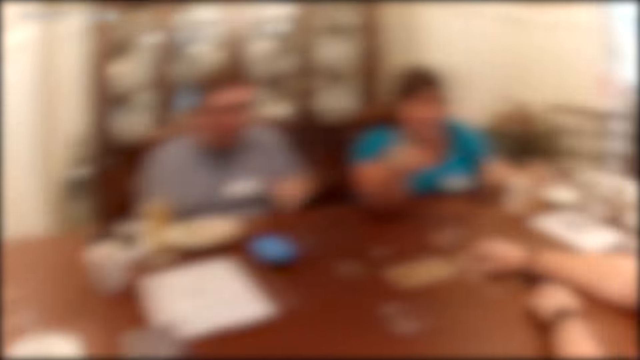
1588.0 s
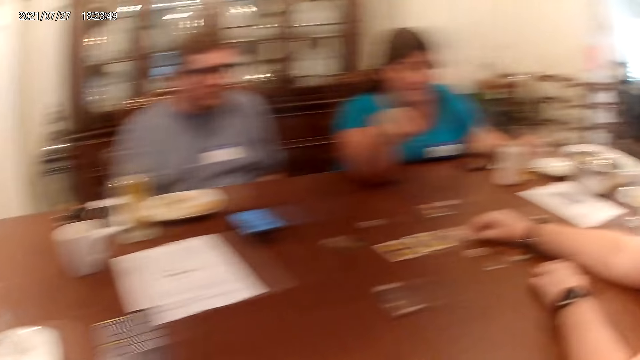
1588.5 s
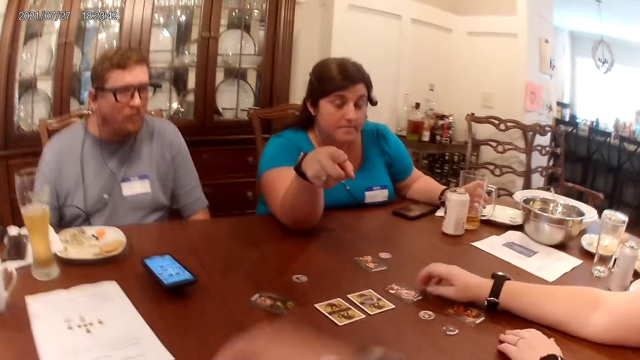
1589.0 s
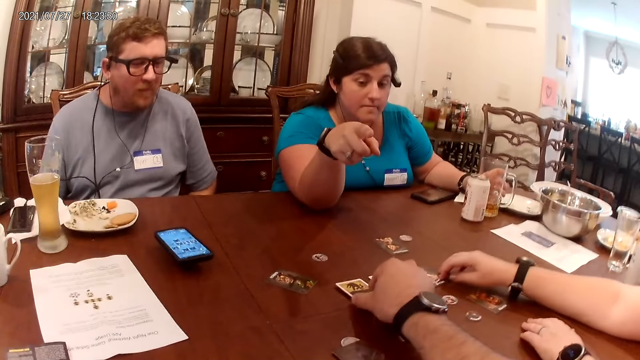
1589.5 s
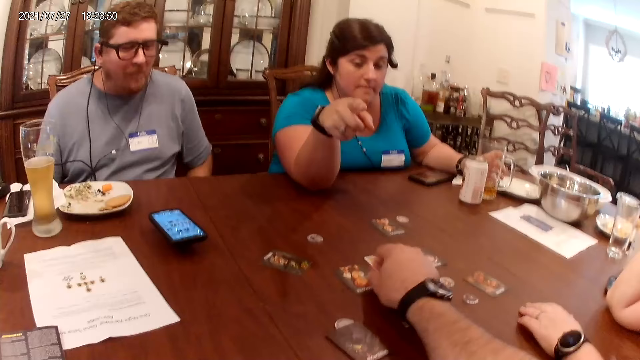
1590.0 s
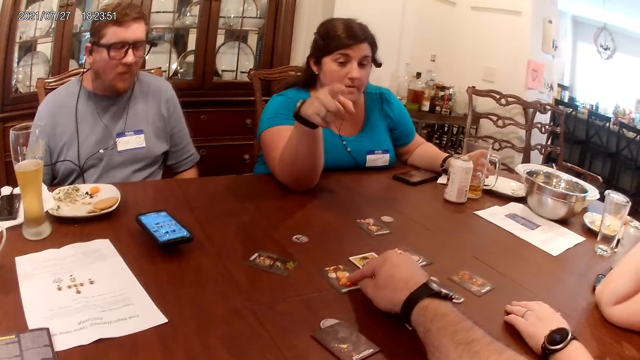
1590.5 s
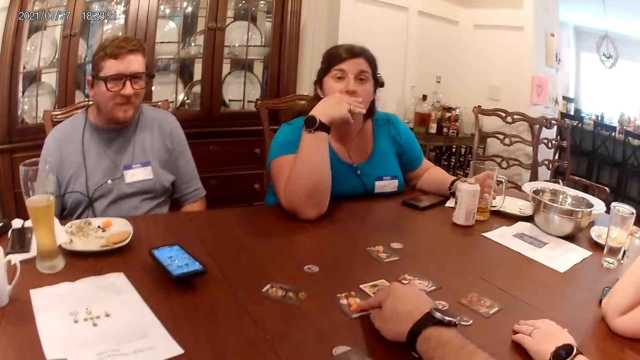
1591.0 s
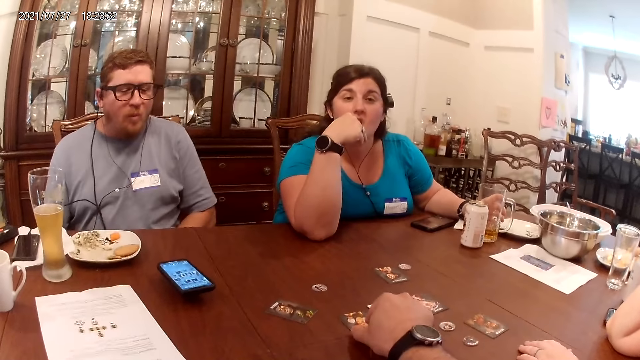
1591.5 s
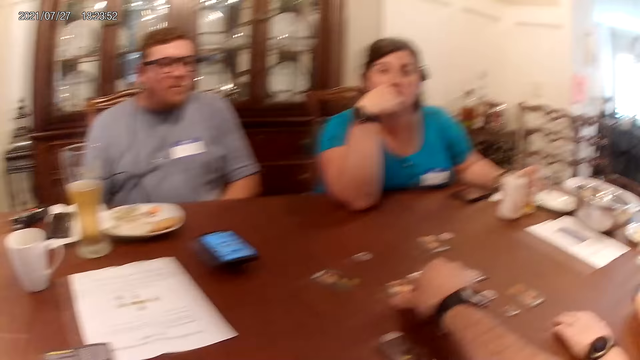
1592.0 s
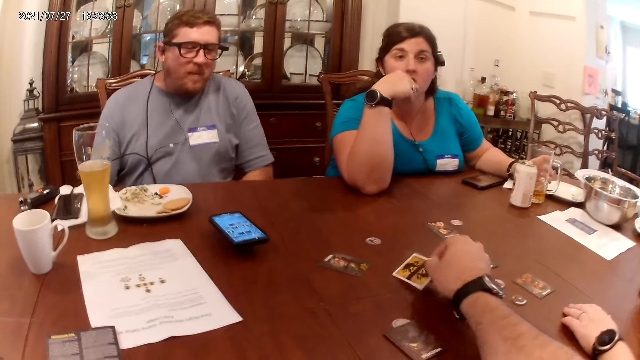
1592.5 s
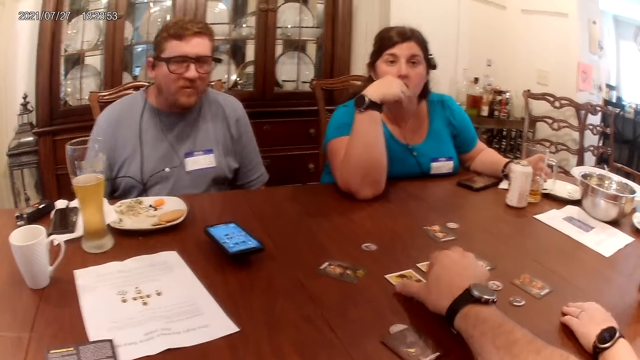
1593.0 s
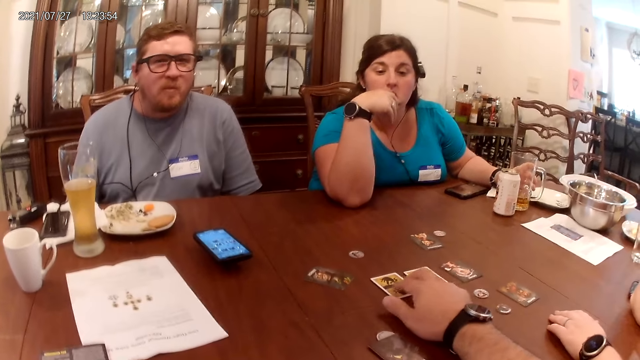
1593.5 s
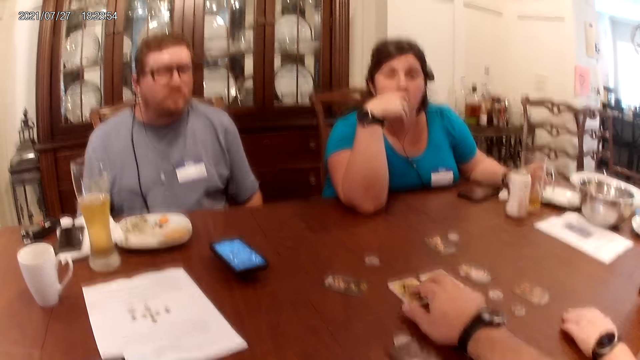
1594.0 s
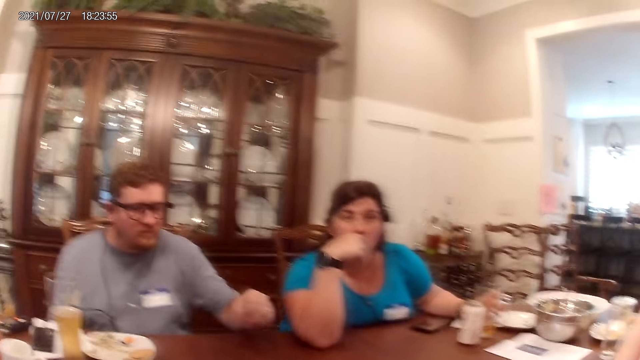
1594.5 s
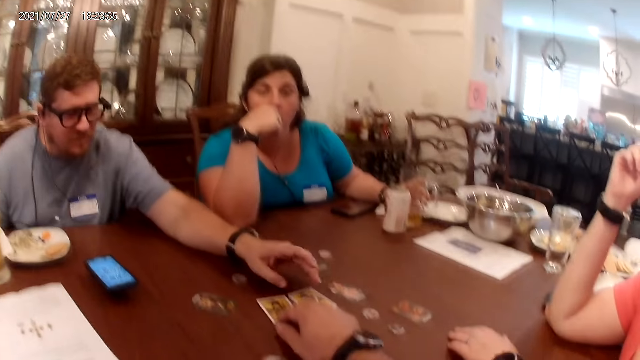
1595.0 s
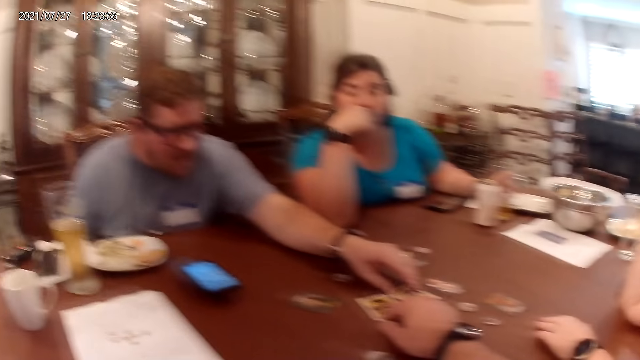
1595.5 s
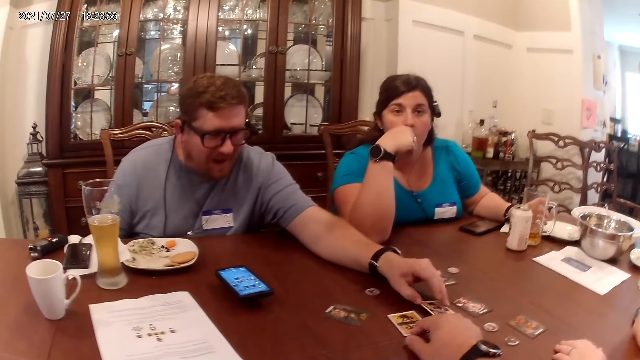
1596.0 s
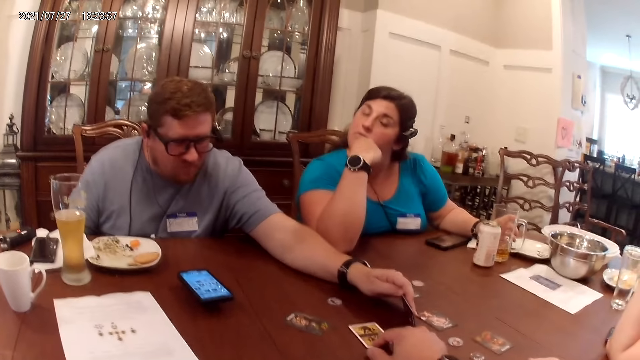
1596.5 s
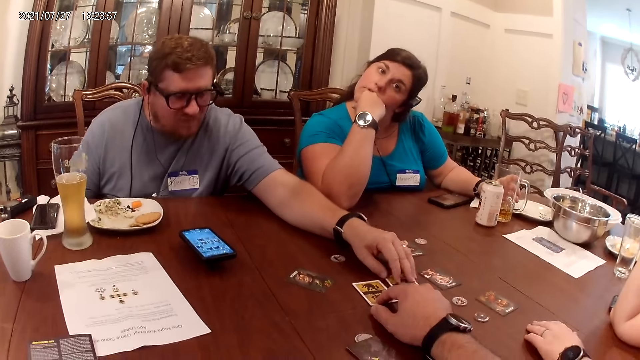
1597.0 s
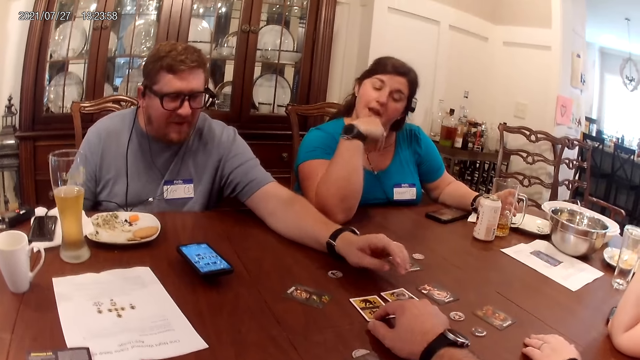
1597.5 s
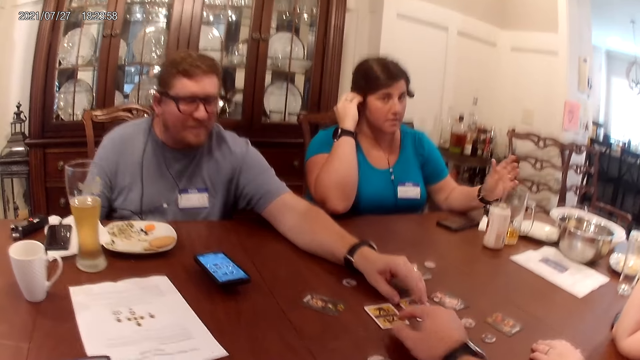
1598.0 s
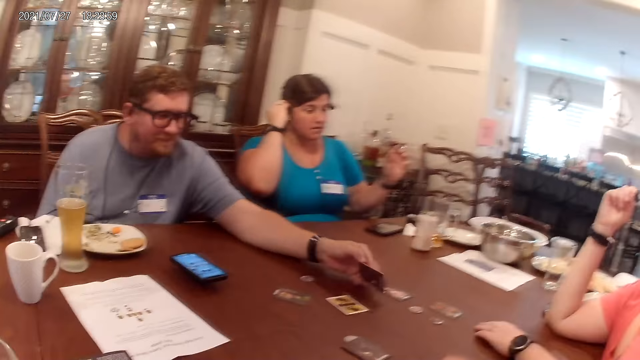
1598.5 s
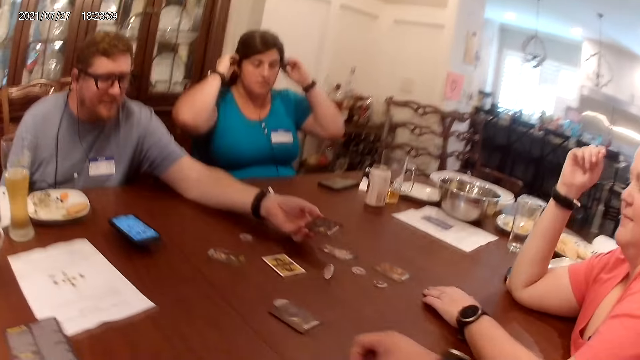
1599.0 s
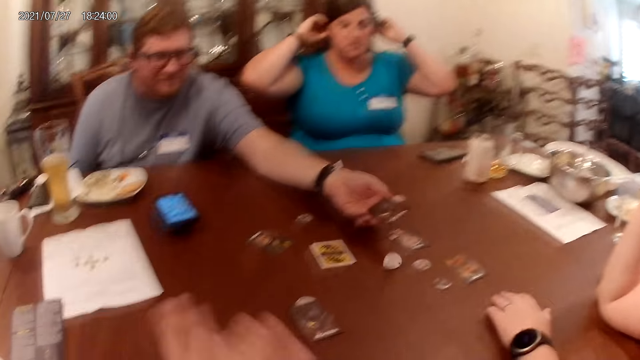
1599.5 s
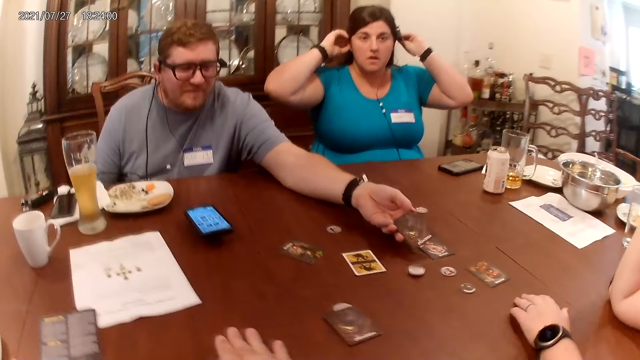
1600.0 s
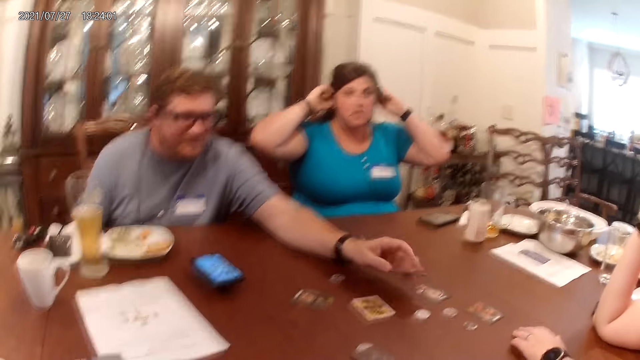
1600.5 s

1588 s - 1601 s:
The camera wearer places the card on the table. A woman points at the camera wearer. The camera wearer flips a card on the table with his right hand. He talks to a man, the woman and another woman. He overturns the card on the table. He talks to the man, the woman and the other woman. The man flips a card on the table with his left hand. The camera wearer talks to the man, the woman and the other woman. The man overturns the card on the table. The camera wearer talks to the man, the woman and the other woman. The woman fixes her hair with her hands.

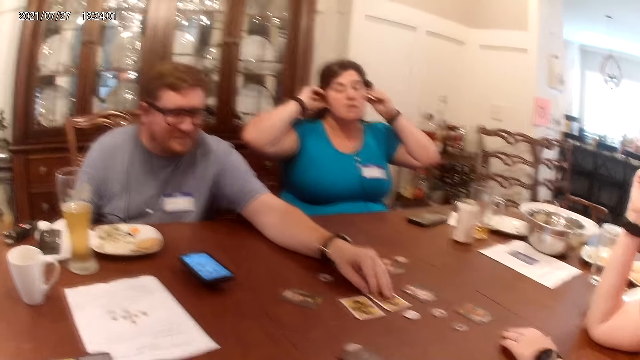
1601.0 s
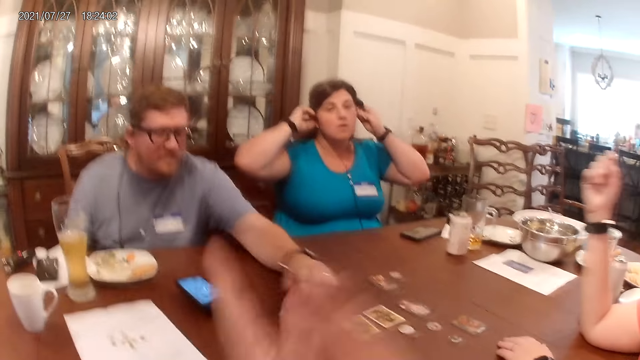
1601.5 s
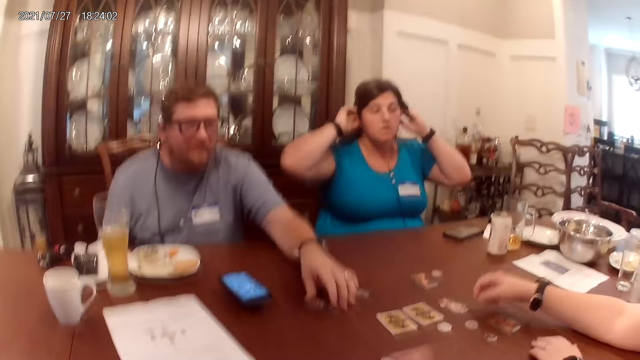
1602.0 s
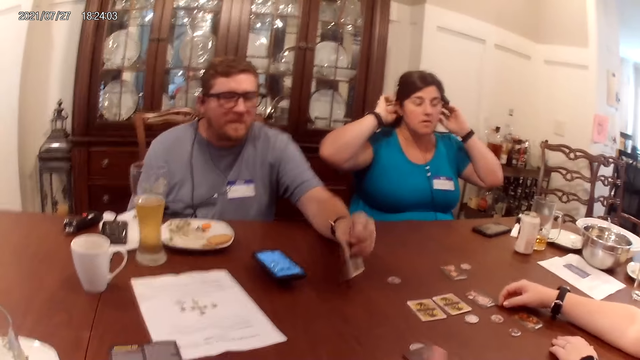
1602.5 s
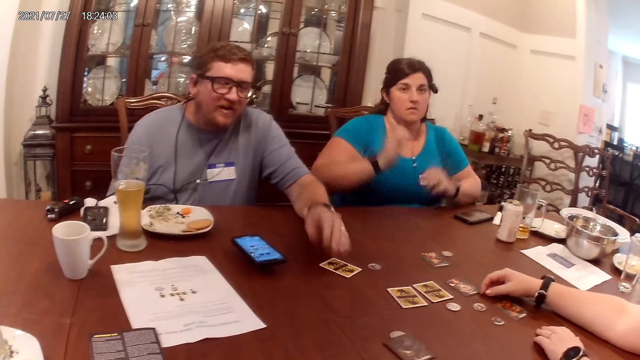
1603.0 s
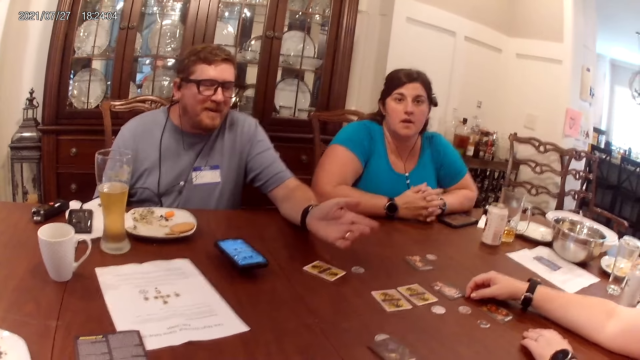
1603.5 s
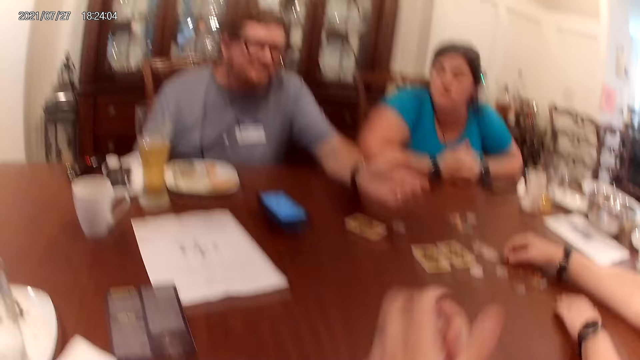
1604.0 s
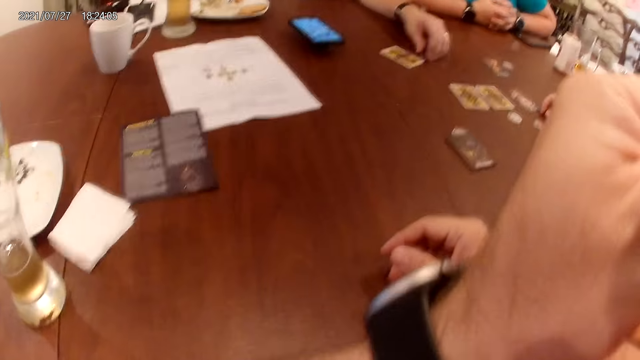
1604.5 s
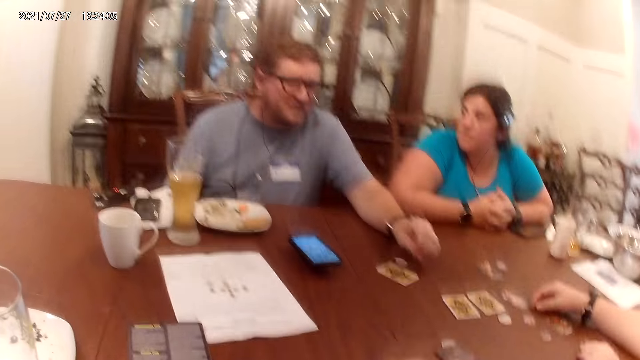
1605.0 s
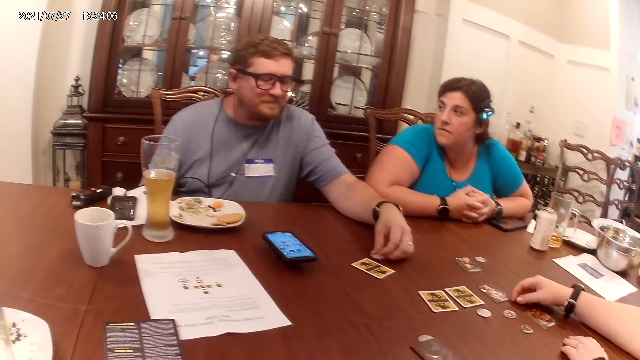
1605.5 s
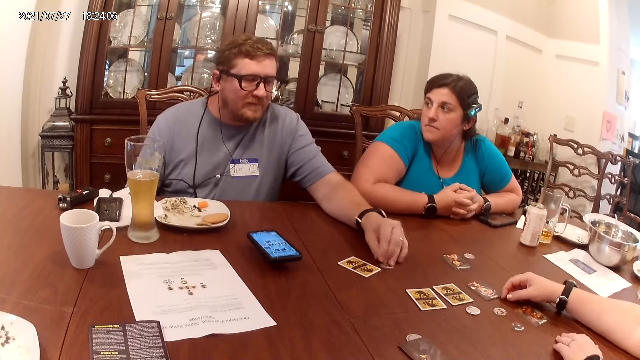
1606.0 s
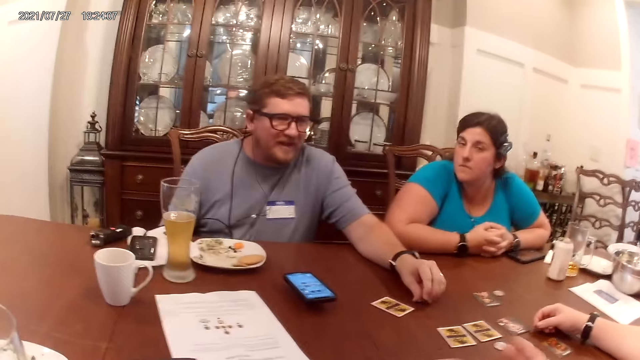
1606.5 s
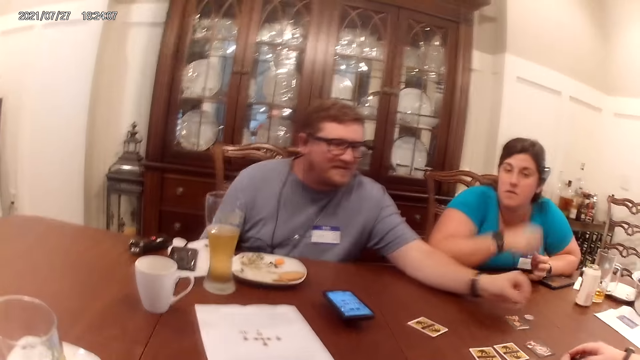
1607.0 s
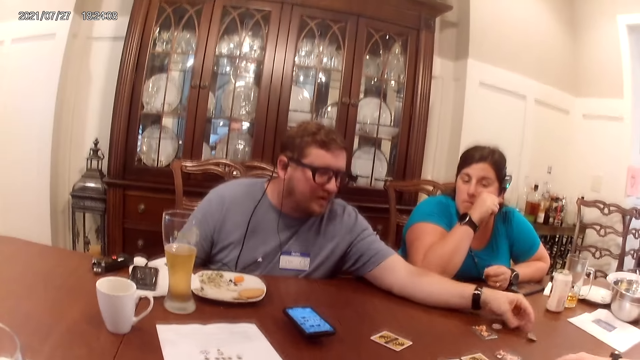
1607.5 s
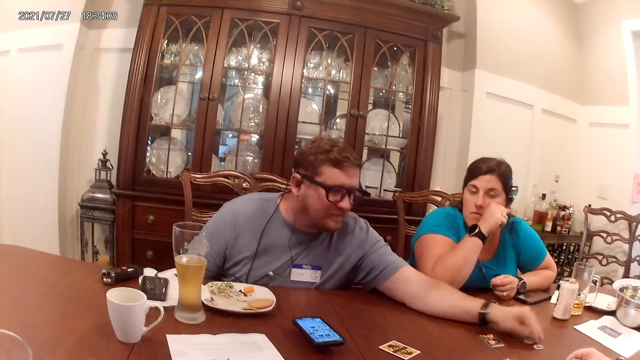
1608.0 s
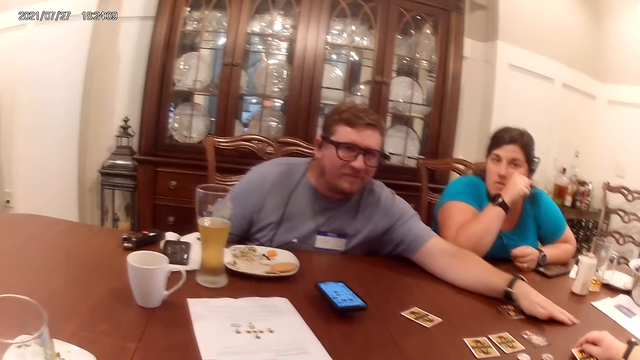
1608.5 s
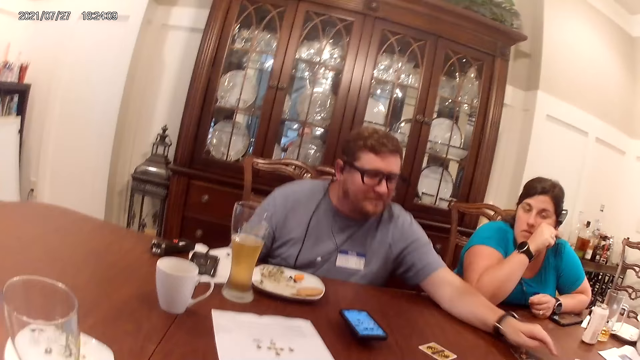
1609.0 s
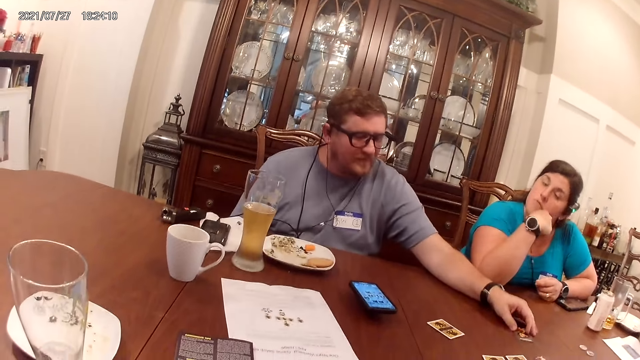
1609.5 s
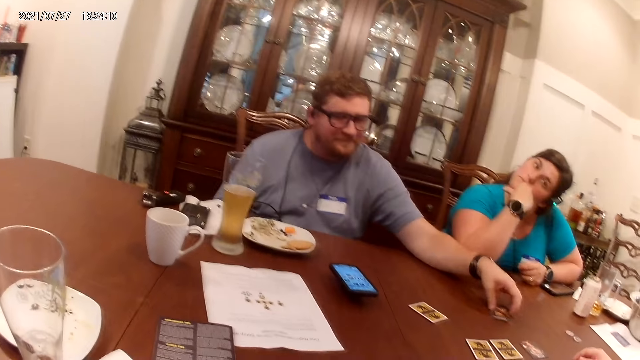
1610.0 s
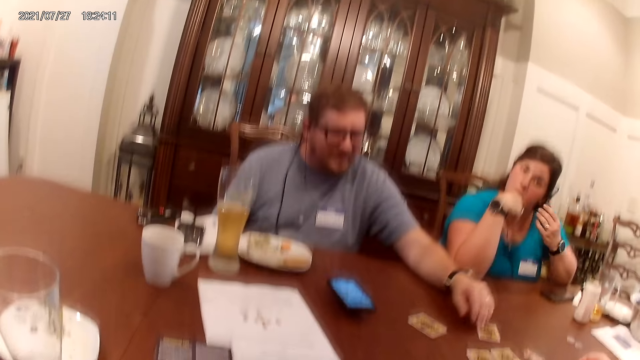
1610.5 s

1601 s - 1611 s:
A man flips a card on the table with his left hand. A woman places her right hand on the table. The camera wearer talks to the man, the woman and another woman. The other woman places her hands on the table. The camera wearer scratches his face with his hand. The man picks up the coin. He talks to the camera wearer, the other woman and the first woman. He flips the token or coin on the table with his left hand. He places the coin on the table. He talks to the camera wearer, the other woman and the first woman. He adjusts tokens on the table with his left hand. He picks a card from the table with his left hand. He overturns the card on the table. He places the card on the table with his left hand.
